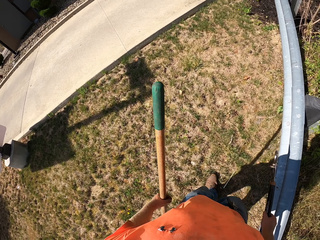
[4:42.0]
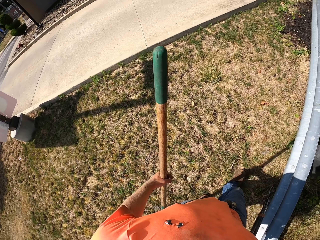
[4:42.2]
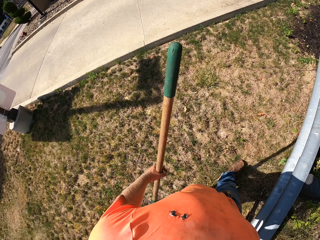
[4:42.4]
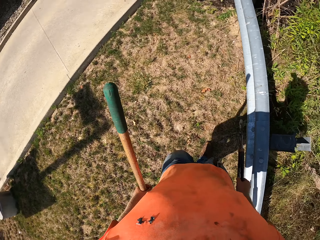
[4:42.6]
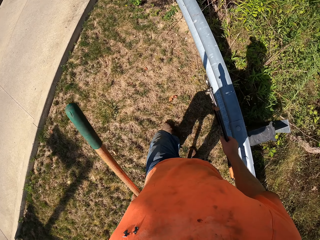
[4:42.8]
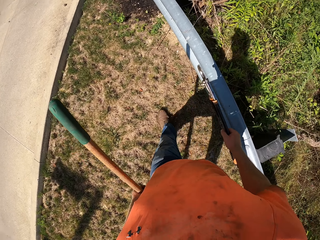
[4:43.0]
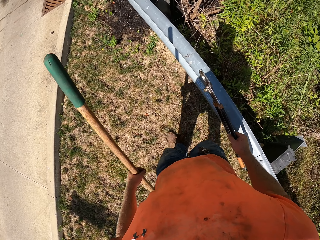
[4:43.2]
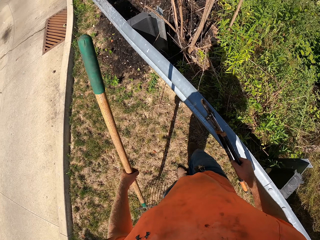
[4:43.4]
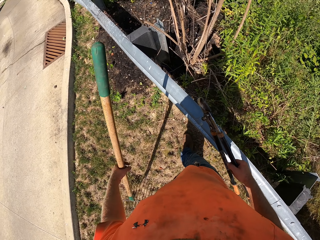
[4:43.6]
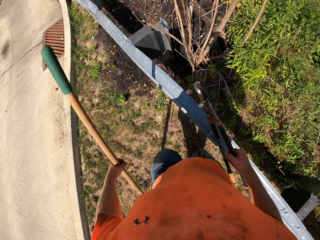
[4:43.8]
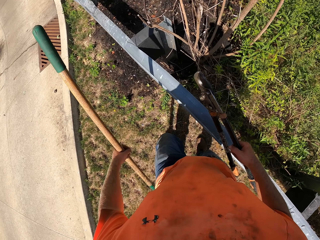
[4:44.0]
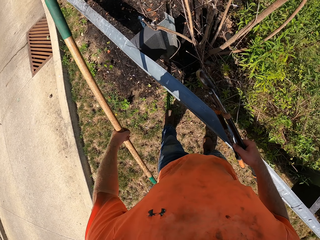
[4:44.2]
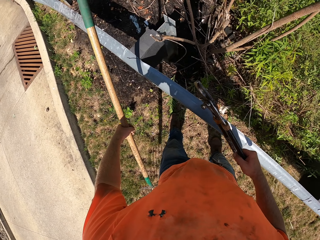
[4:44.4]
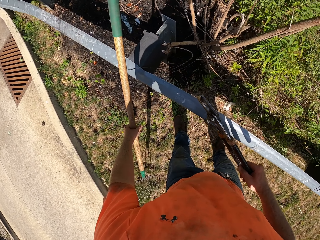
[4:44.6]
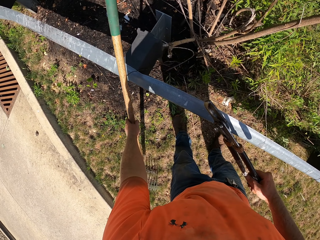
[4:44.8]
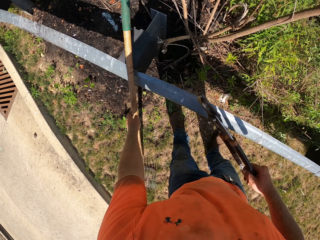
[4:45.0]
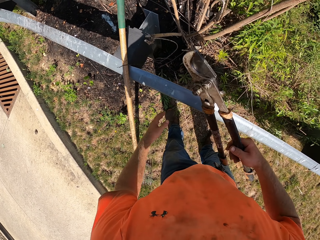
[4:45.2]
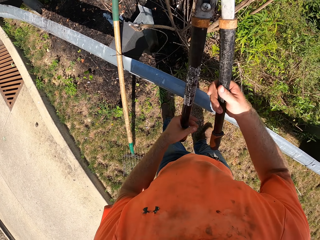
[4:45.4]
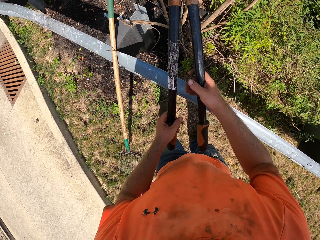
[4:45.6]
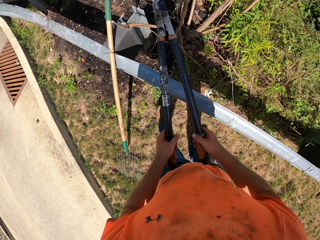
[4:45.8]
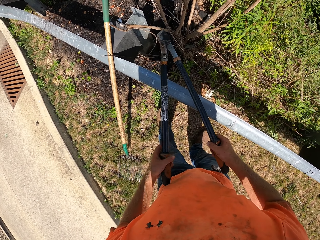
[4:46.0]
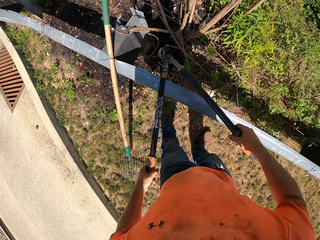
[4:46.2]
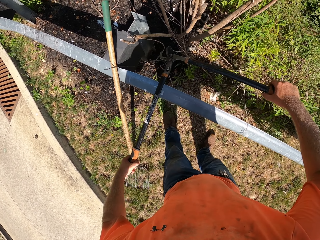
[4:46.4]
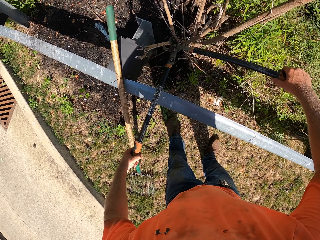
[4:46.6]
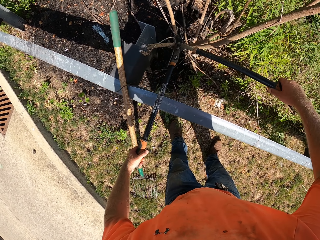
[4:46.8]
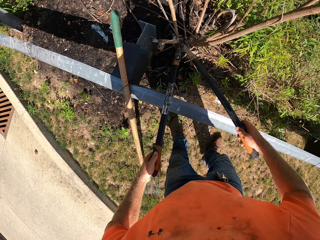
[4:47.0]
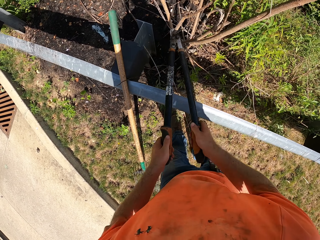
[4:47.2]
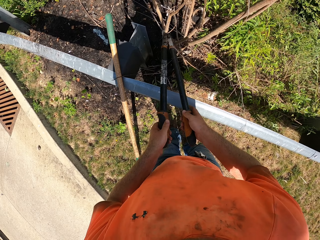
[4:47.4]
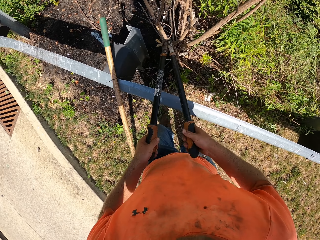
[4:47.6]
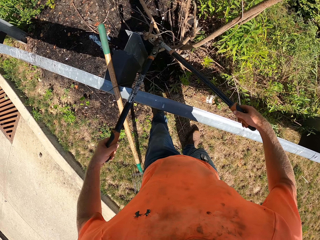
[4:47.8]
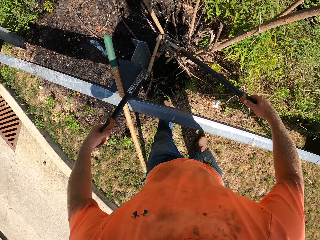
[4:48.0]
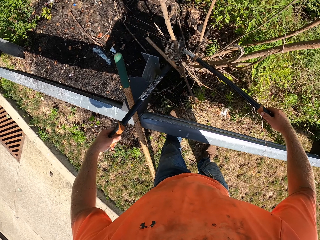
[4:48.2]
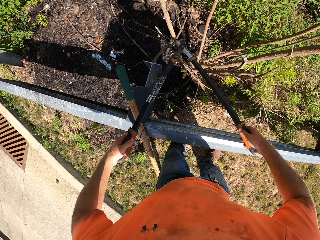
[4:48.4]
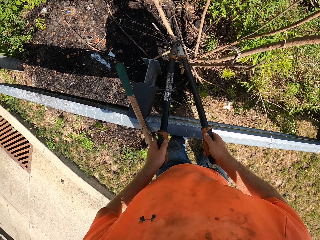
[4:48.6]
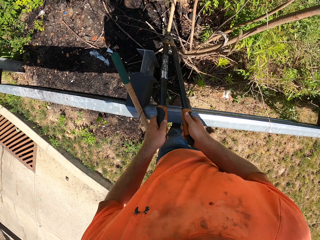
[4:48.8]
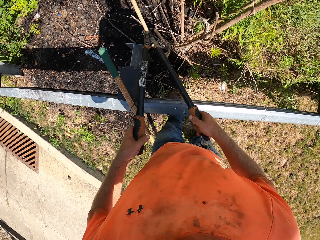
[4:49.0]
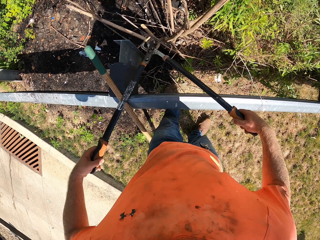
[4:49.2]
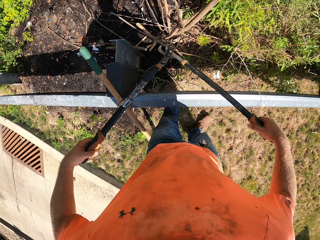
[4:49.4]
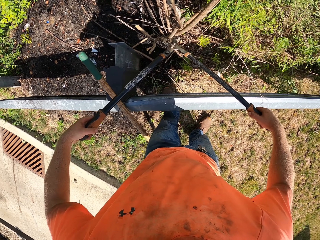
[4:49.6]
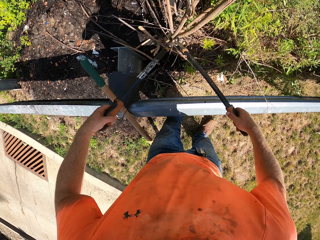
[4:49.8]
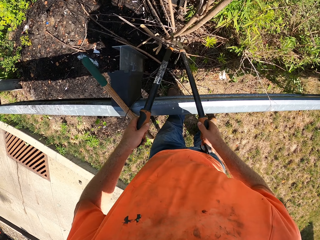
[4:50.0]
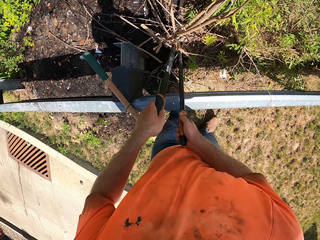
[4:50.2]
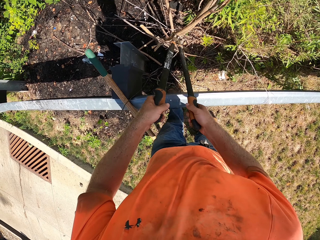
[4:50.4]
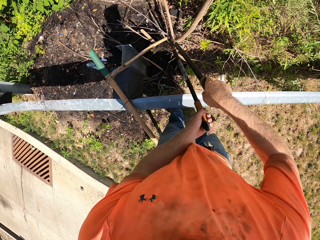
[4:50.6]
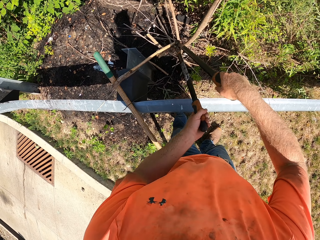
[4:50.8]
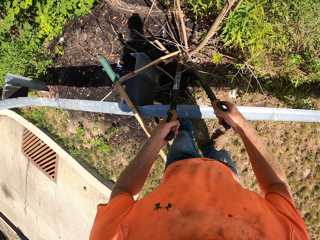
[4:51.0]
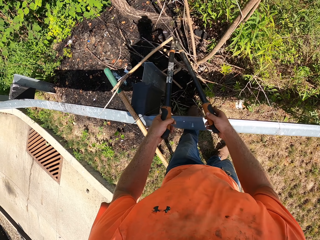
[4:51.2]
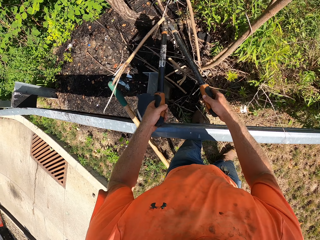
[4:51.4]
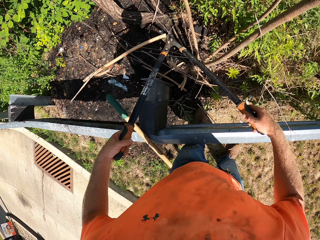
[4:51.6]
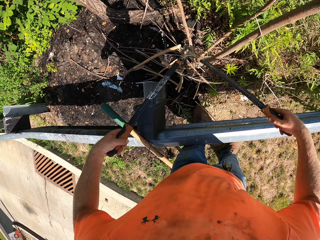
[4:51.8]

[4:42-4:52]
The camera wearer places the rake by an aluminum road rail with his left hand. He holds the pair of secateurs with both hands. He trims the plant with the pair of secateurs in both hands.

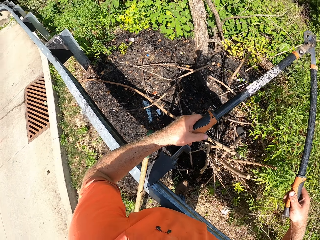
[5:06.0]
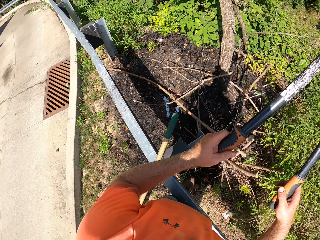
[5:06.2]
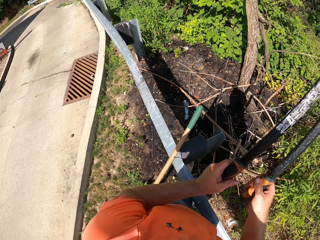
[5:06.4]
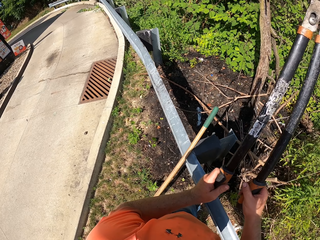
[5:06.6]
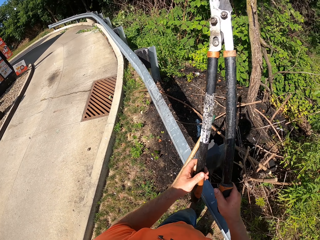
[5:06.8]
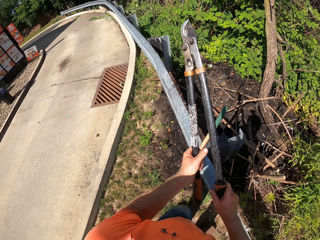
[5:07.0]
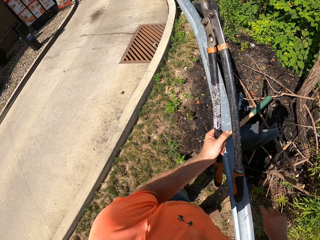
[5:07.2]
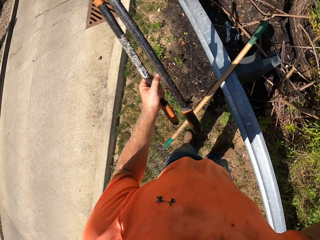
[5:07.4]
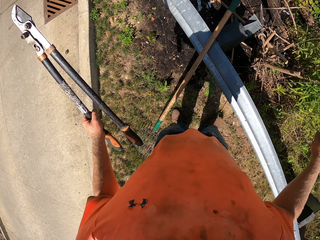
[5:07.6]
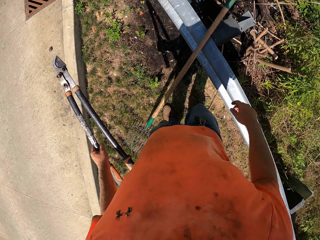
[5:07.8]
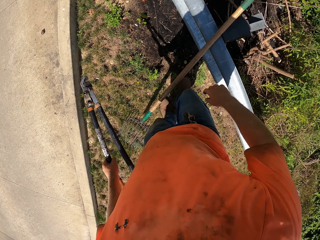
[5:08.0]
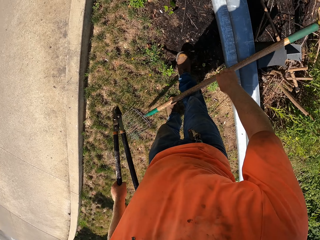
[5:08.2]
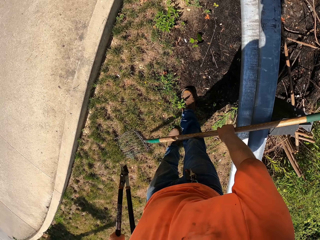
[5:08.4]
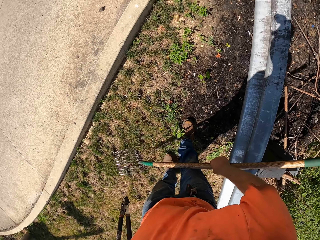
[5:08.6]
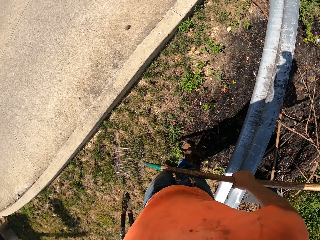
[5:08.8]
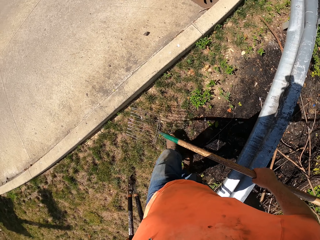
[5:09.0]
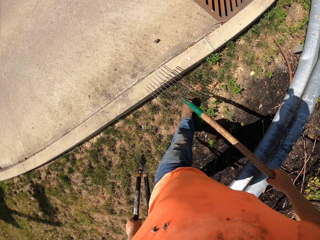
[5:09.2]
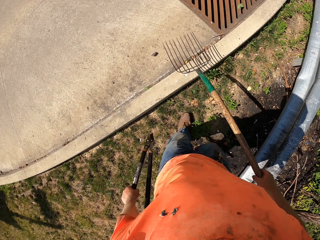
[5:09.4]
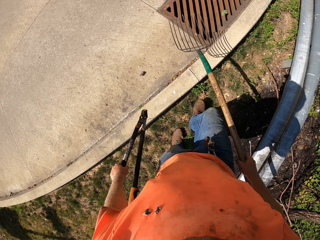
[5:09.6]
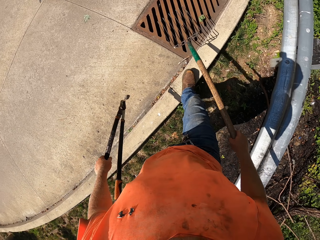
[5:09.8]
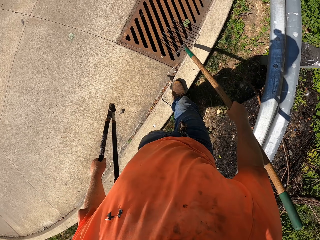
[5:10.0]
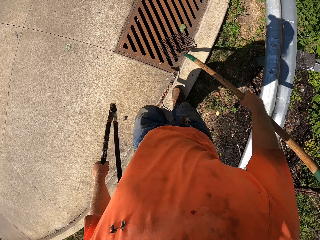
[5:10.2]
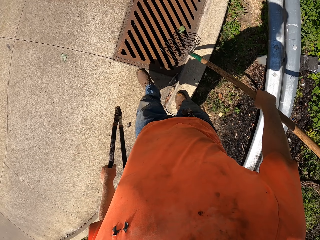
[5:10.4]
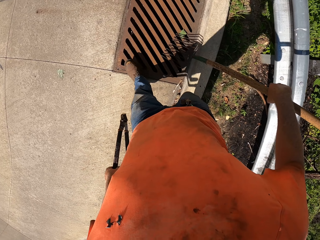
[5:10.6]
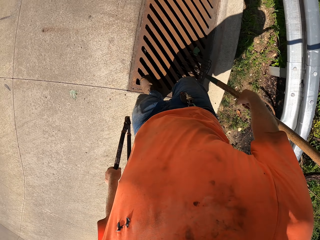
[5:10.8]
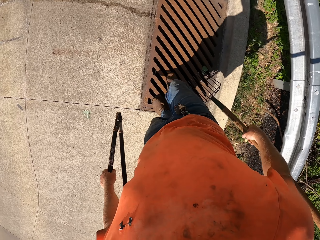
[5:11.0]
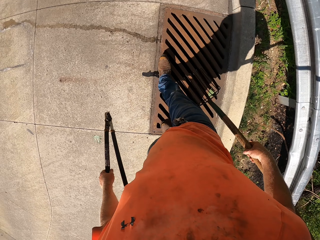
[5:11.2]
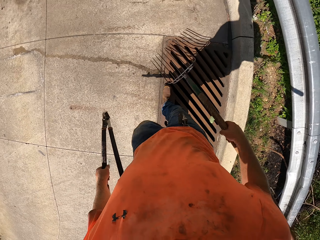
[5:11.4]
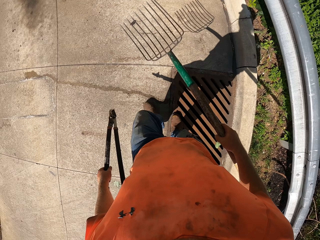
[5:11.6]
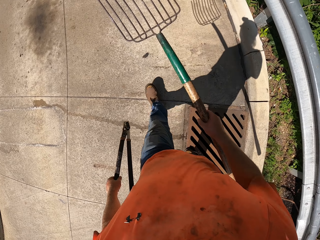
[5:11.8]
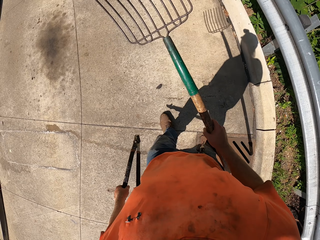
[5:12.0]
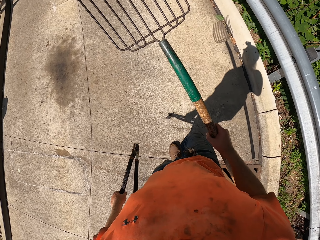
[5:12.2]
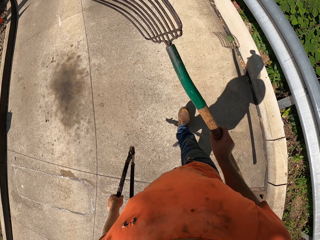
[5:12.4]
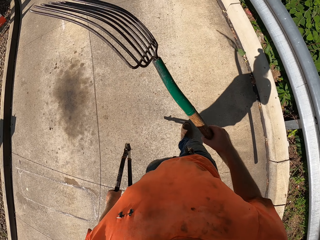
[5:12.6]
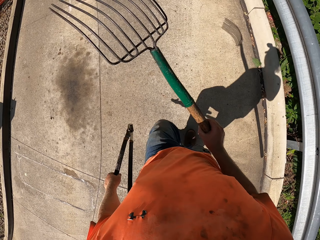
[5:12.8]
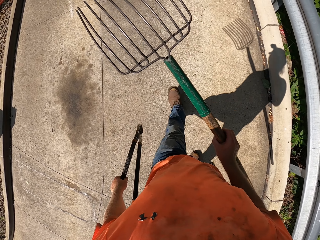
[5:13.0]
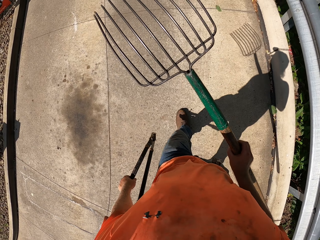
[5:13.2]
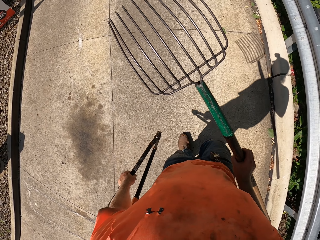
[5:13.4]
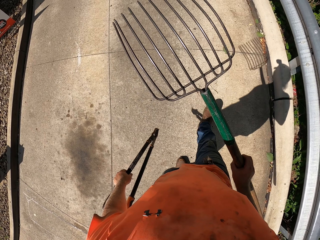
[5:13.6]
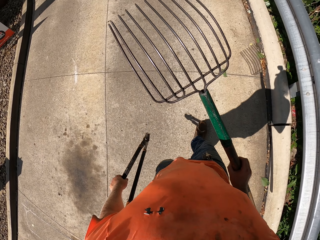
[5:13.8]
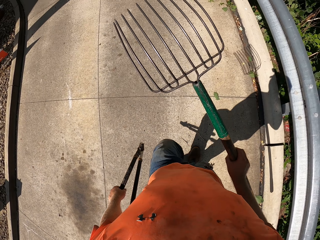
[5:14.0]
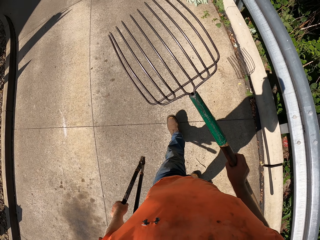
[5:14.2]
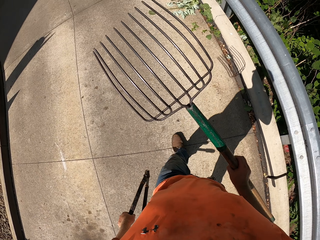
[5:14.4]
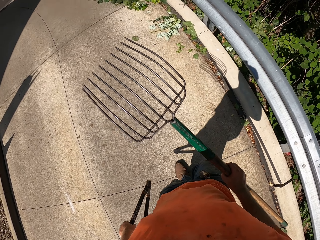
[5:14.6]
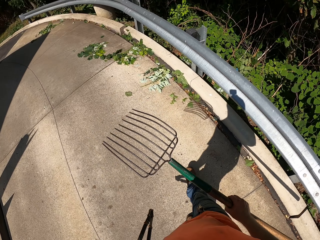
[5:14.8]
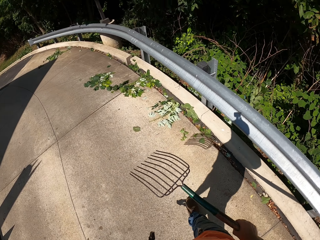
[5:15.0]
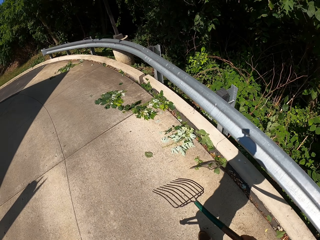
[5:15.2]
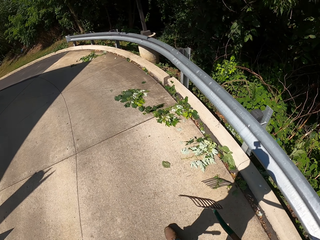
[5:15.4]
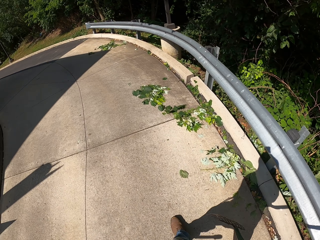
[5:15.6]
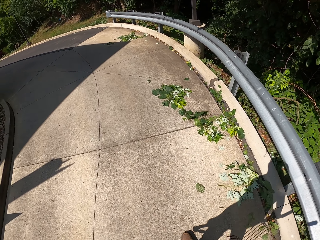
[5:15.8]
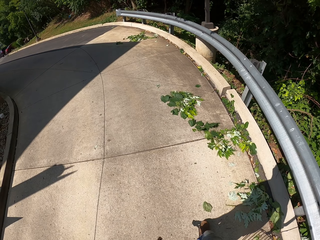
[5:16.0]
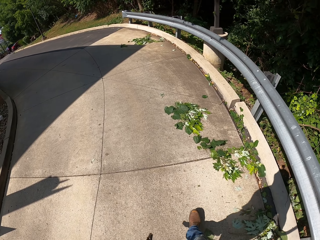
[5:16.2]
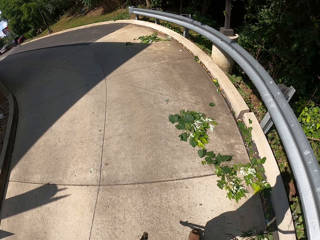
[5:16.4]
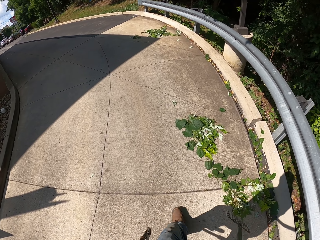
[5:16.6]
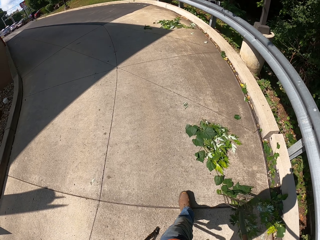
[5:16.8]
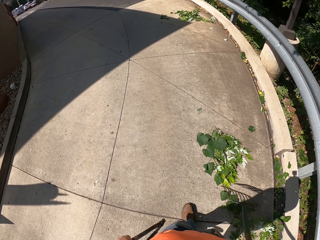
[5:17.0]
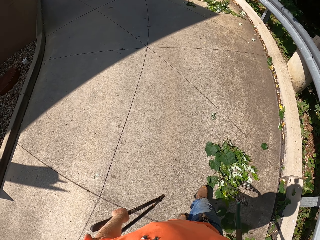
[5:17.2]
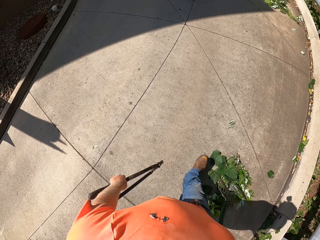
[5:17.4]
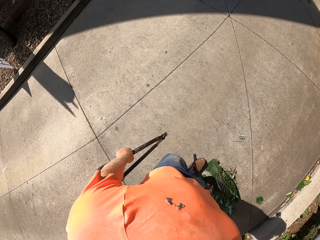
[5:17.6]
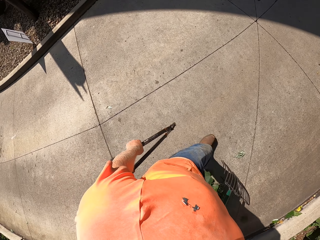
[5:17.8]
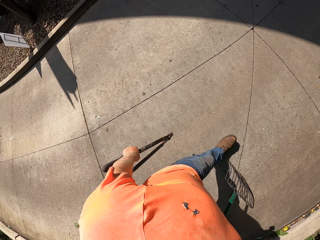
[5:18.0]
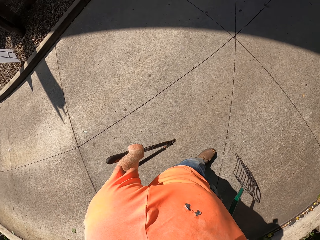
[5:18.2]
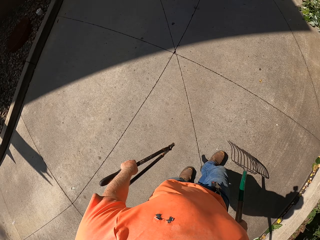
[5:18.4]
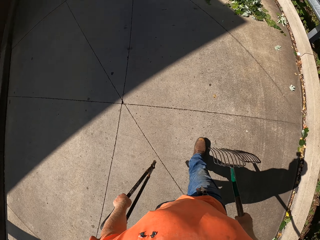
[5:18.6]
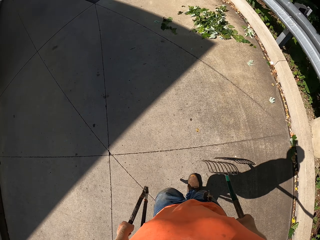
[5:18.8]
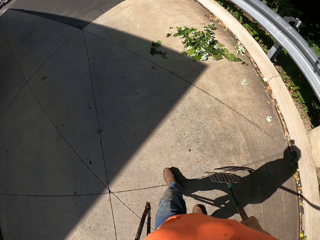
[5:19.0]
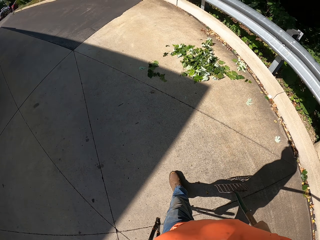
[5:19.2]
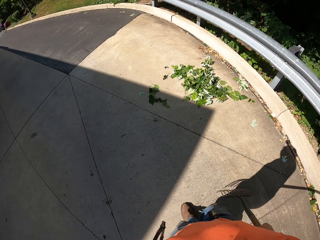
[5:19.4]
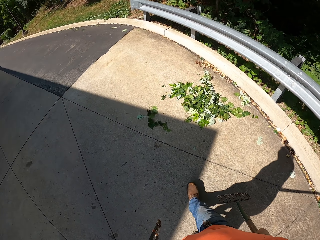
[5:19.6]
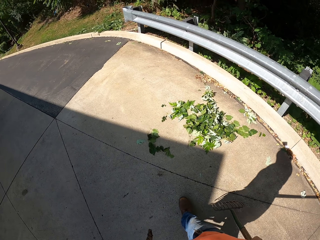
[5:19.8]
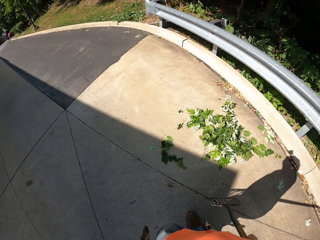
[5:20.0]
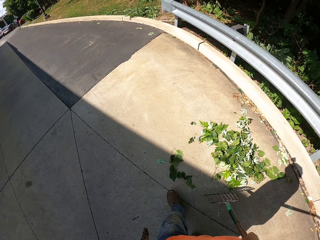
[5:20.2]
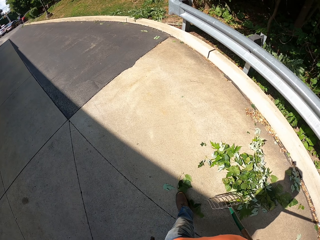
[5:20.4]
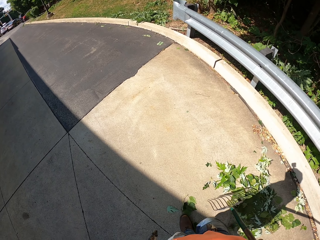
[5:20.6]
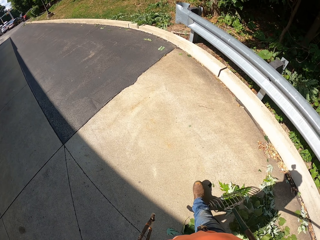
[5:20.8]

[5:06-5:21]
The camera wearer holds the pair of secateurs with his left hand. He removes the right hand from the shear. He picks up the garden fork or rake from the ground with his right hand. He walks to a plant.
